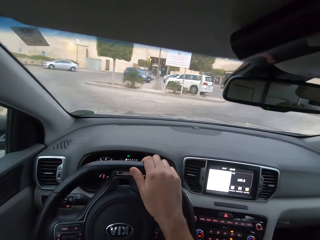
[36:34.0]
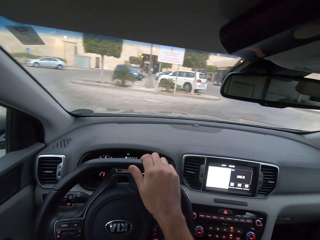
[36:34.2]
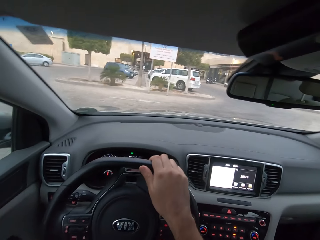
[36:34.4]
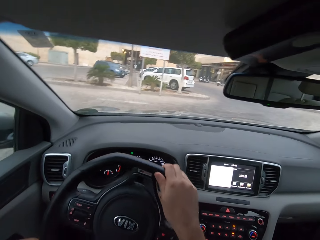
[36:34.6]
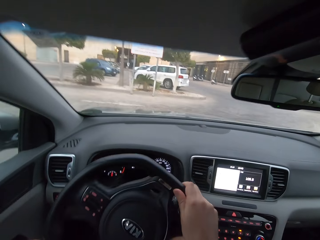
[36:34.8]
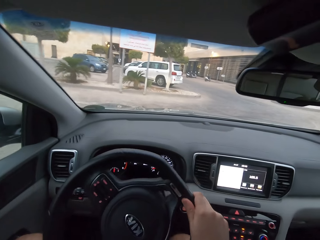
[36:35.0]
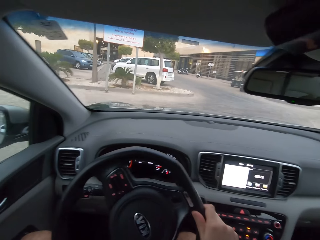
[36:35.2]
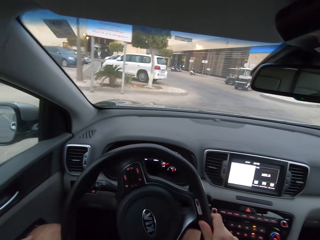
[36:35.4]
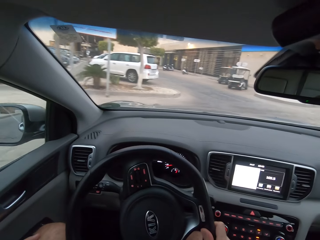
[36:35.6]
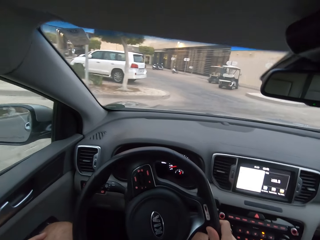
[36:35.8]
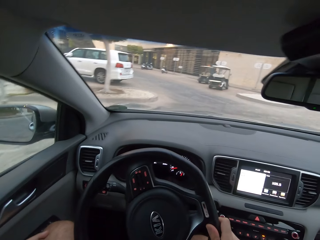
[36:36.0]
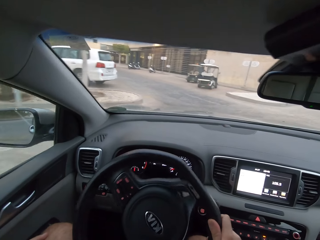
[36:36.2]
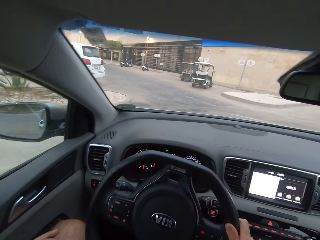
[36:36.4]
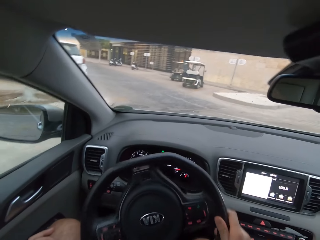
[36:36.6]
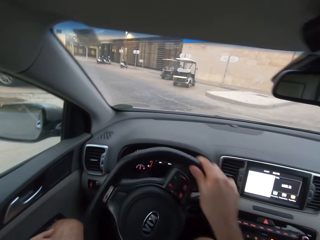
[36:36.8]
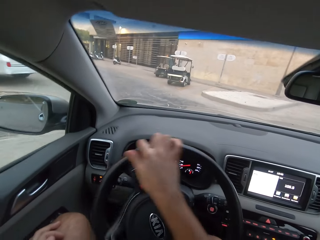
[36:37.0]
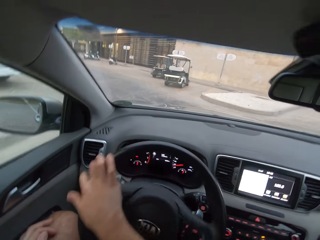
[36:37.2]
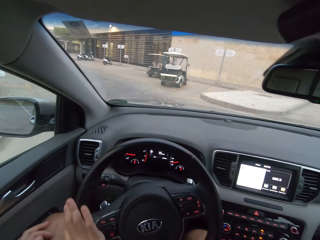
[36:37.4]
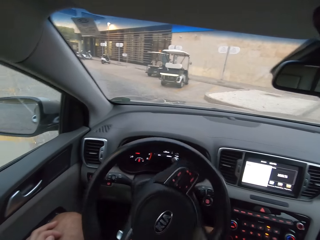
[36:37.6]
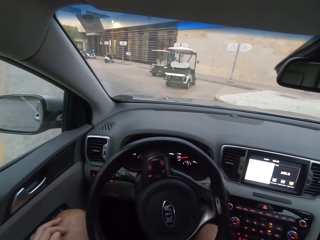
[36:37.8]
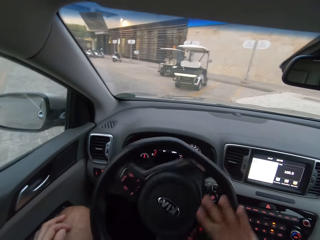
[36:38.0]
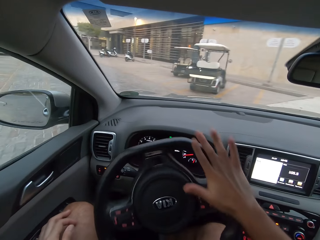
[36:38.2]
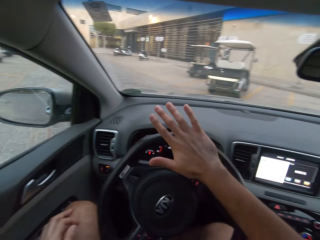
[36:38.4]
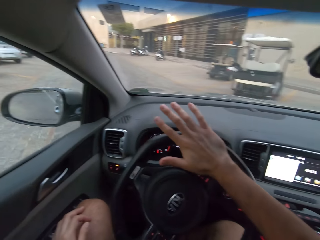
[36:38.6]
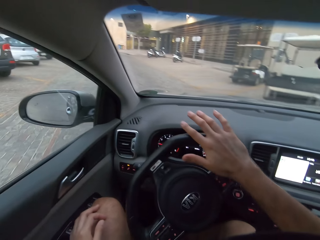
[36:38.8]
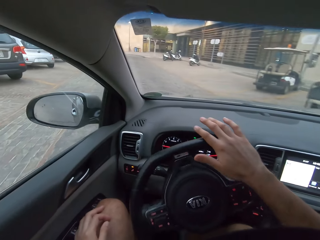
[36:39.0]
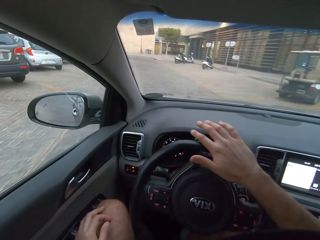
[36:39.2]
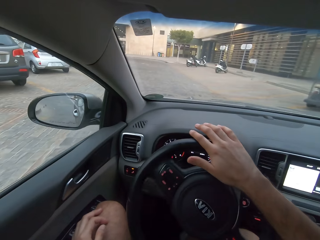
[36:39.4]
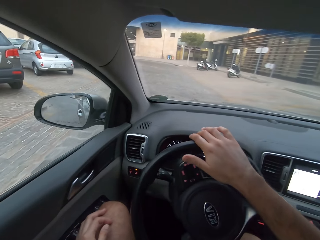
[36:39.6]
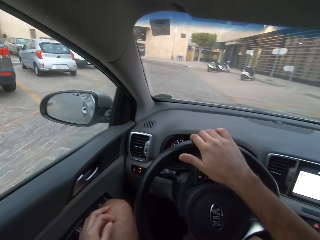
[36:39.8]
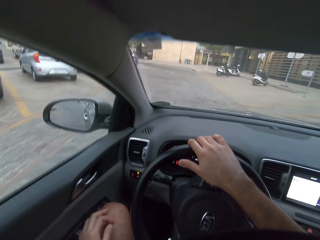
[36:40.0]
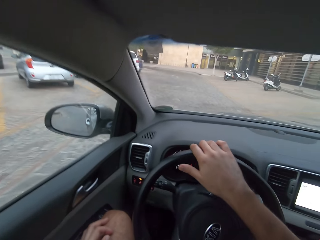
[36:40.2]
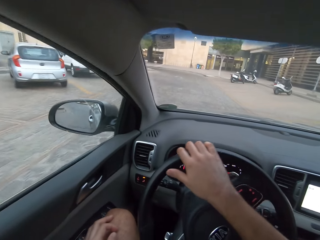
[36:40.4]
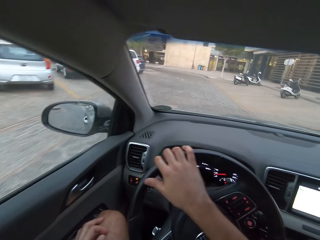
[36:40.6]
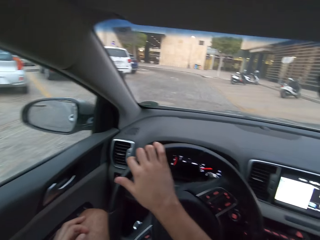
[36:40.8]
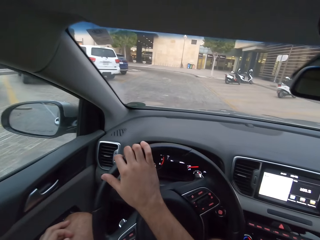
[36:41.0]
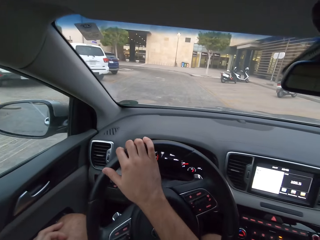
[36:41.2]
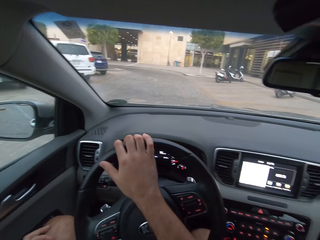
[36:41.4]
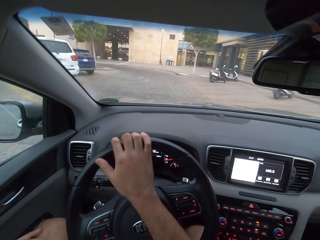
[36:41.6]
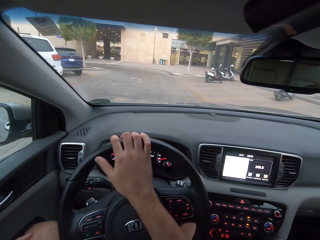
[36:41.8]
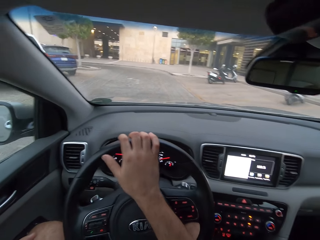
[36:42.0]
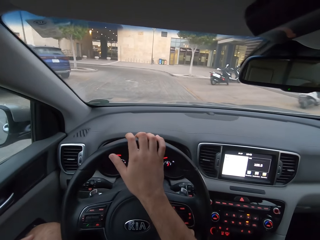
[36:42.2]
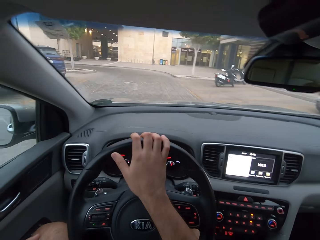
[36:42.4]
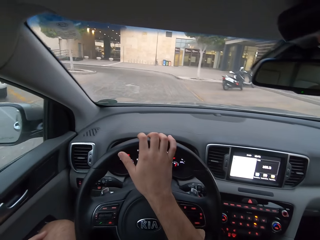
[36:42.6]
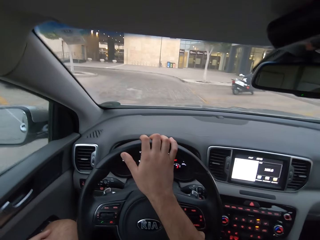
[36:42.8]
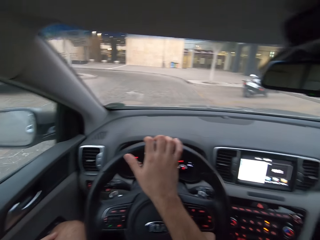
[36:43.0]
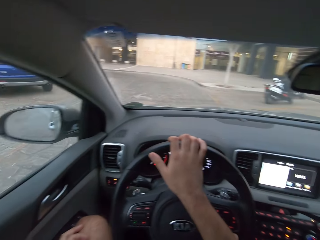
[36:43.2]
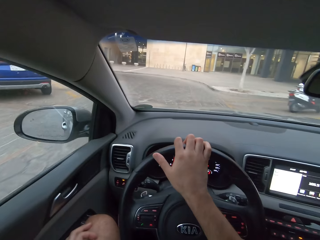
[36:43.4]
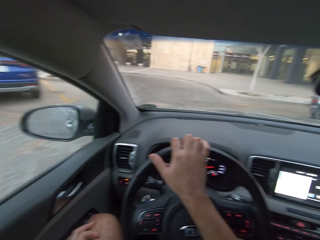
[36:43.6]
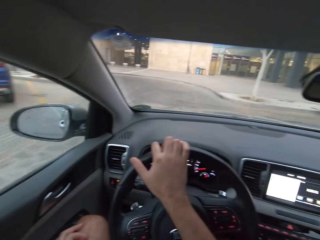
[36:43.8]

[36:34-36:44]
The camera wearer drives.

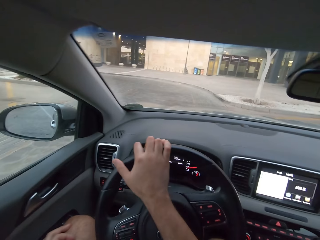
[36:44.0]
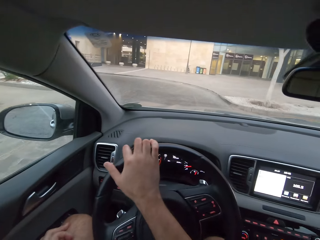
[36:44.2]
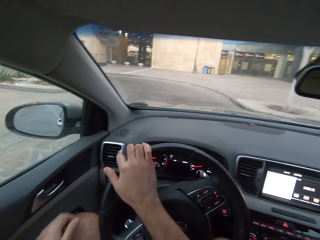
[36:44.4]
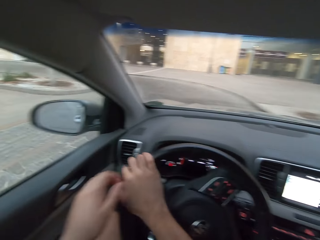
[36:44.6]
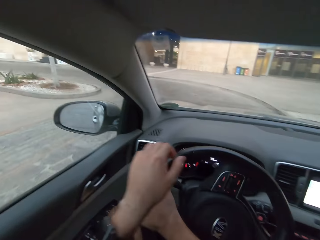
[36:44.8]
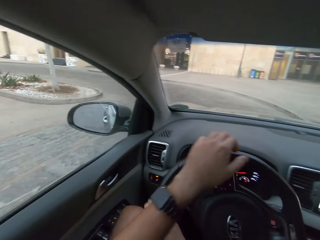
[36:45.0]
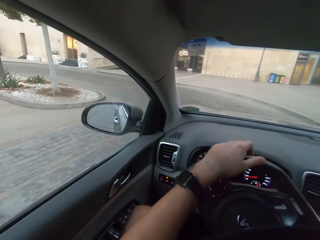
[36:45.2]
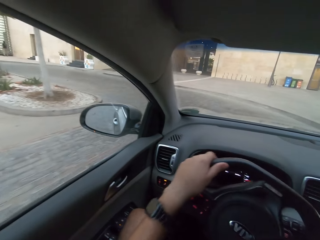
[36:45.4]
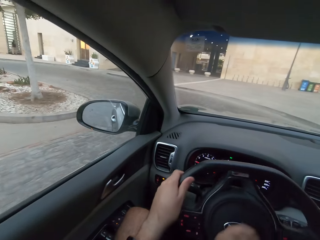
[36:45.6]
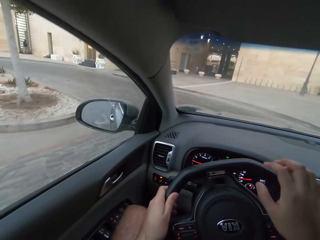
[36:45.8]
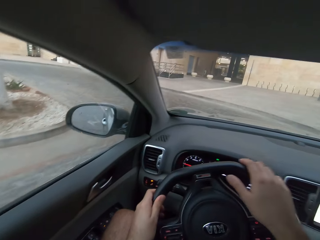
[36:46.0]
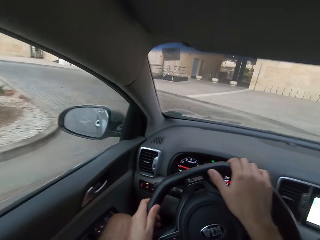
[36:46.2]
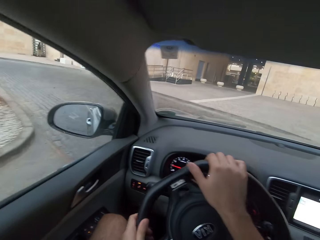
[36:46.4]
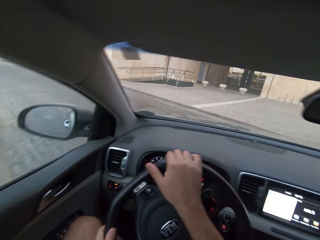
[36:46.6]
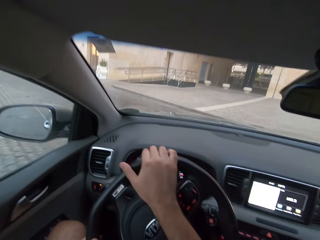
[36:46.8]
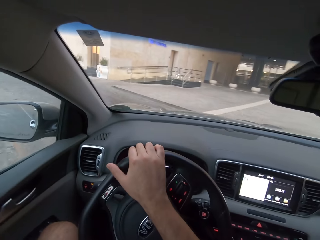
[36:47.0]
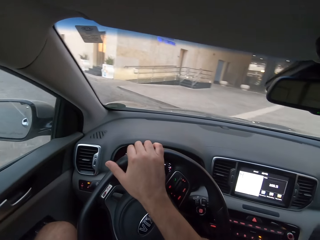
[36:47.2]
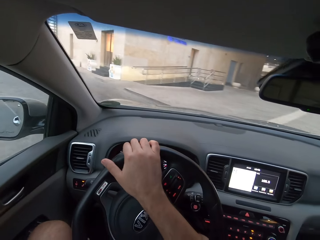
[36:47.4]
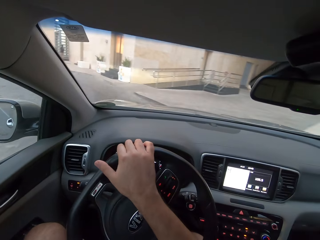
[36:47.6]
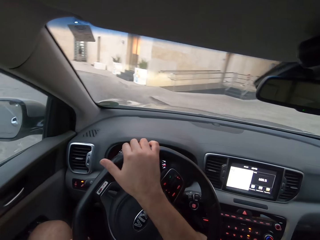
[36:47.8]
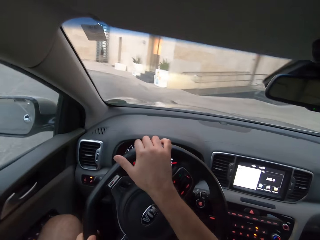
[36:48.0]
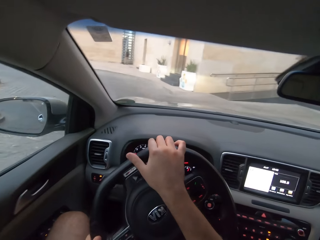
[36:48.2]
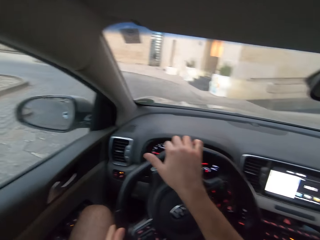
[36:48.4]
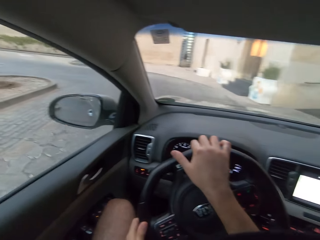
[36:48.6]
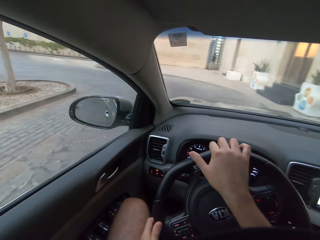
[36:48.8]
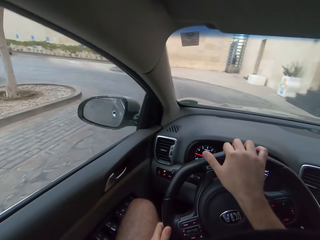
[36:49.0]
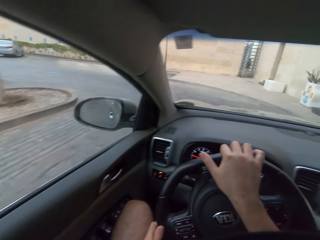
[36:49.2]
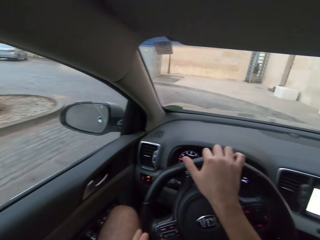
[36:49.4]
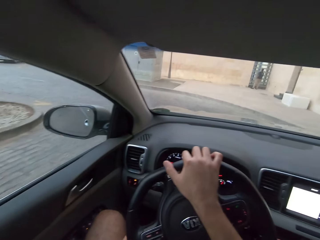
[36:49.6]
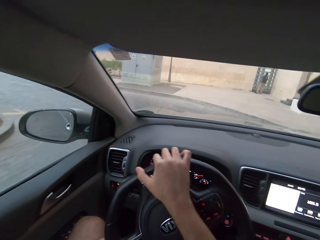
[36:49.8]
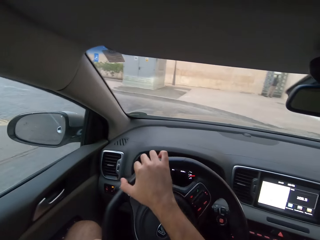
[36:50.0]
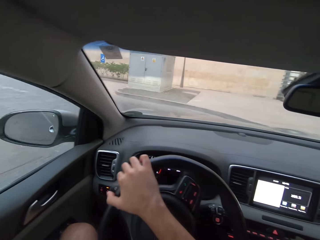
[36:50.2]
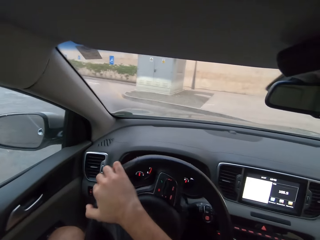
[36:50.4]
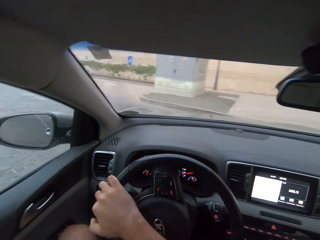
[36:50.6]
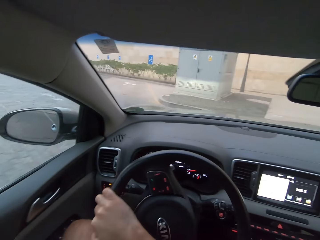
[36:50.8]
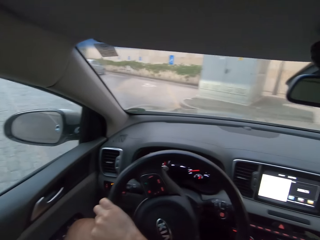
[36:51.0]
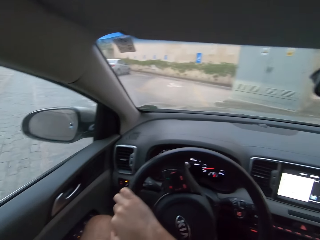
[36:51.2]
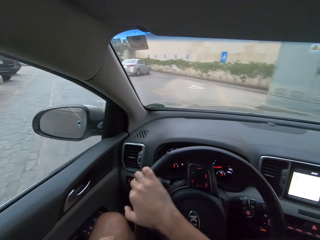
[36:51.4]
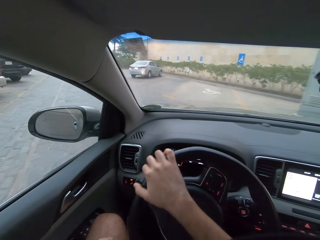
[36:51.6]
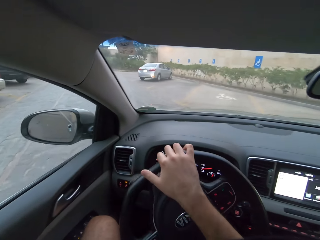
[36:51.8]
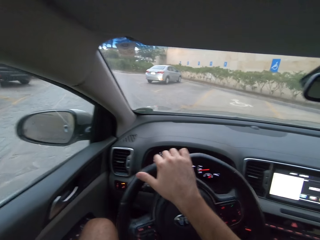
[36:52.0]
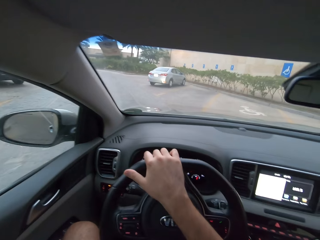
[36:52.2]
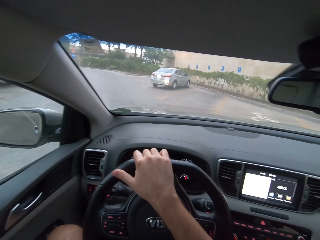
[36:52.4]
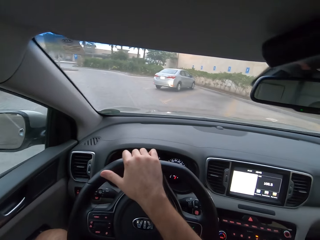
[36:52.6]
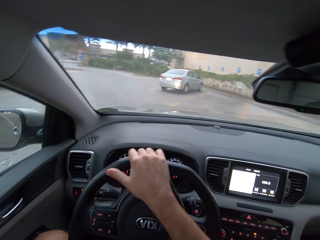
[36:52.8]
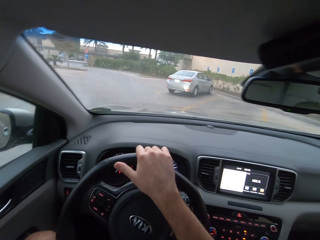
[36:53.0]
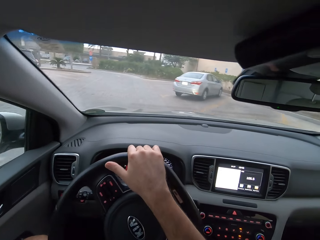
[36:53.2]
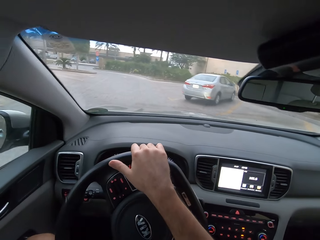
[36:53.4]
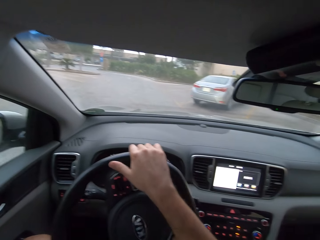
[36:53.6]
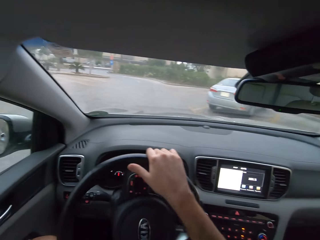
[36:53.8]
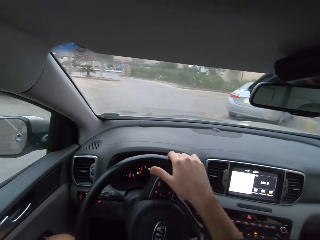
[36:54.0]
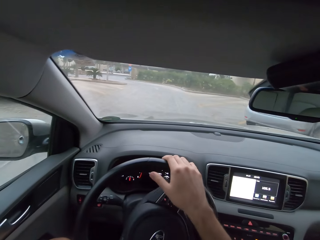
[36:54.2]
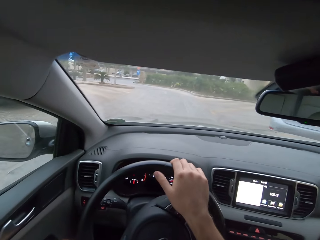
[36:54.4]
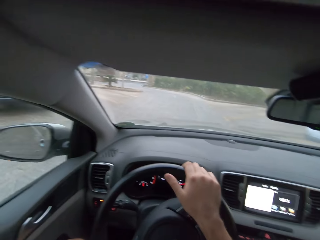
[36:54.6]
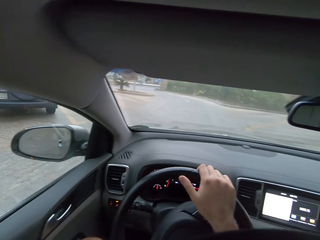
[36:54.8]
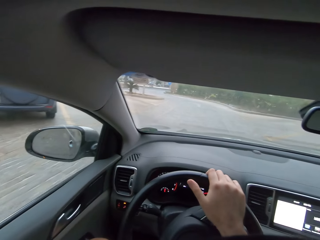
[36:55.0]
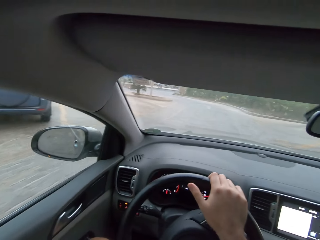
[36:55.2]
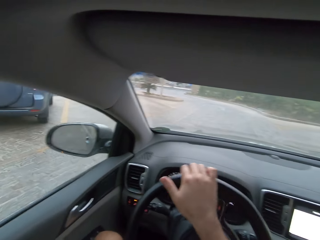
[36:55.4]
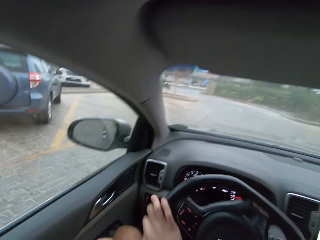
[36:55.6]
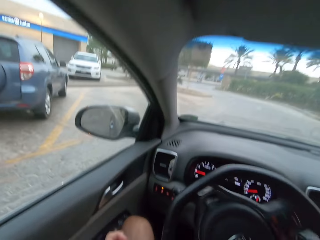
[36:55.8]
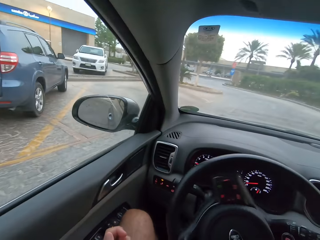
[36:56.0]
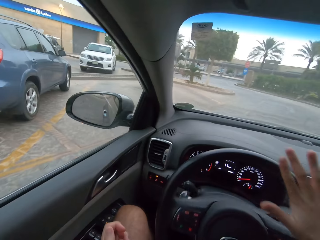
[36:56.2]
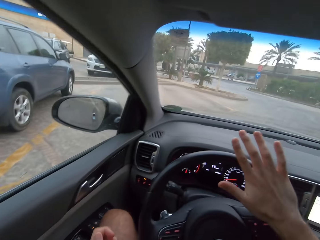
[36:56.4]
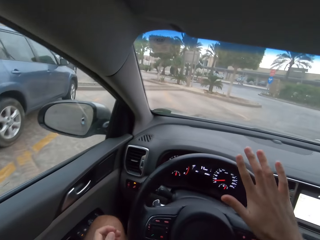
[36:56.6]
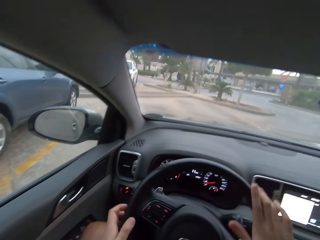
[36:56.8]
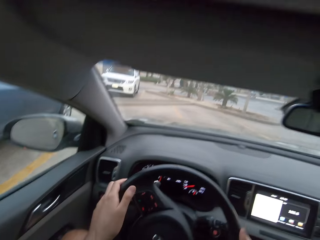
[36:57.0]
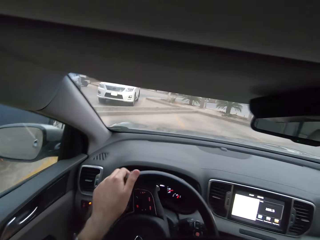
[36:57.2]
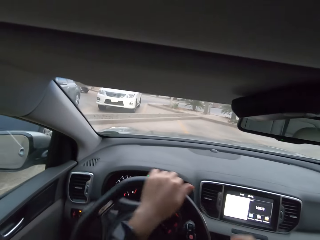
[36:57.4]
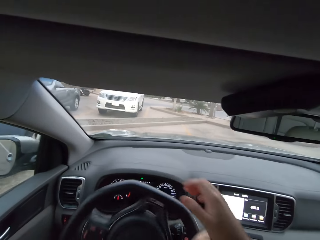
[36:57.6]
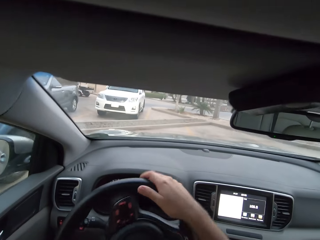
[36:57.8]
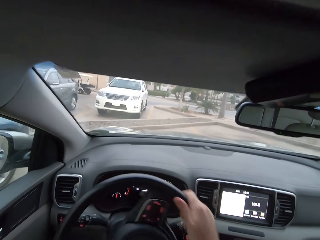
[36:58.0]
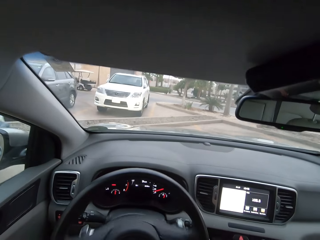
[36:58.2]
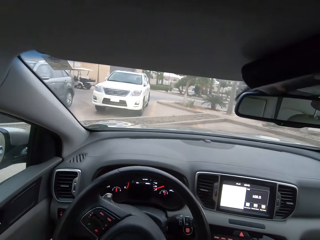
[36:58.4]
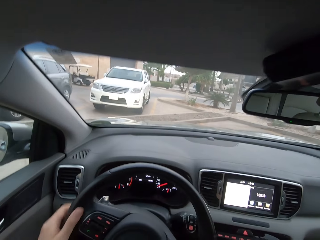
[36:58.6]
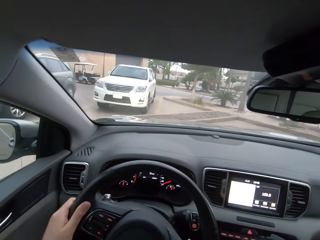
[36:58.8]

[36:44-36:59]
The camera wearer drives with both hands. They turn left. They turn left again. They move the left hand on the steering.
